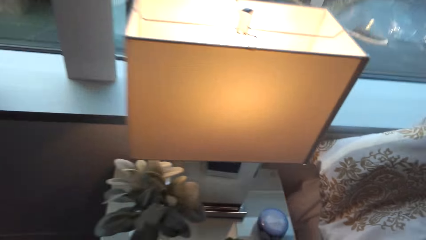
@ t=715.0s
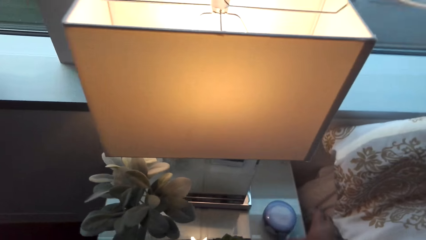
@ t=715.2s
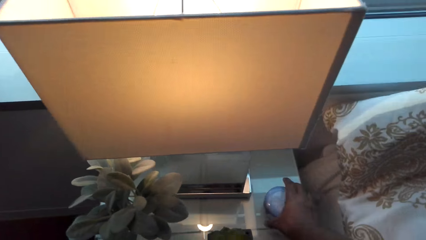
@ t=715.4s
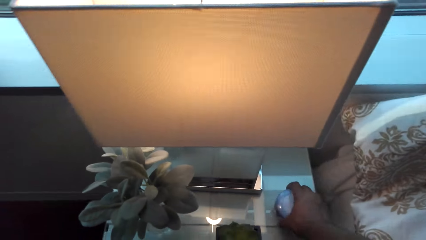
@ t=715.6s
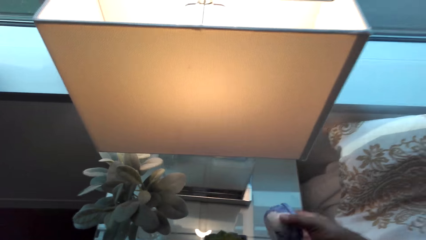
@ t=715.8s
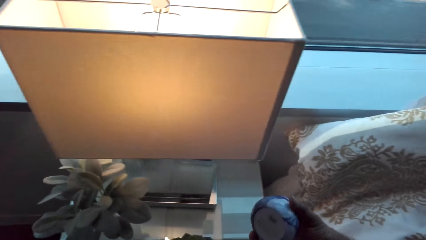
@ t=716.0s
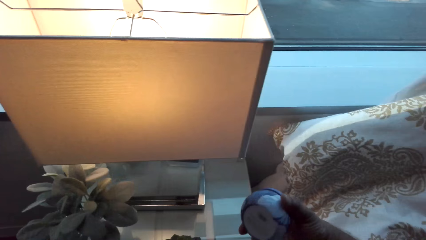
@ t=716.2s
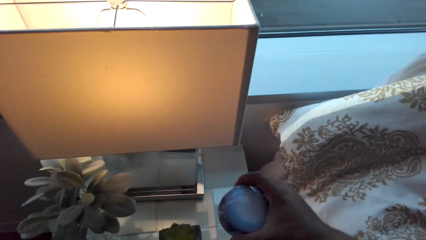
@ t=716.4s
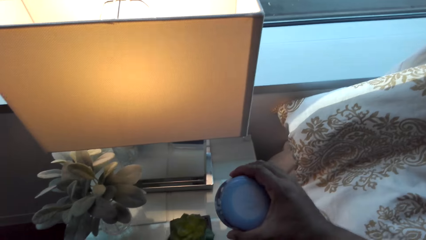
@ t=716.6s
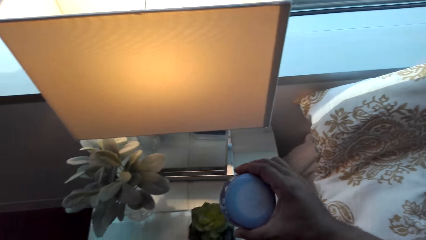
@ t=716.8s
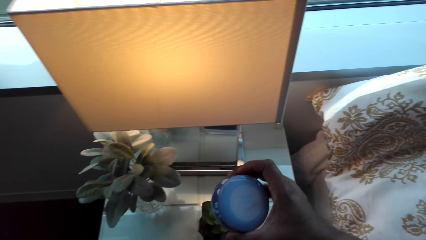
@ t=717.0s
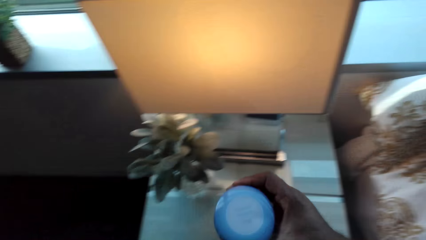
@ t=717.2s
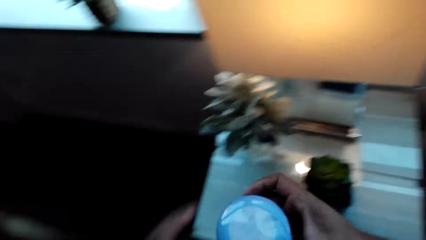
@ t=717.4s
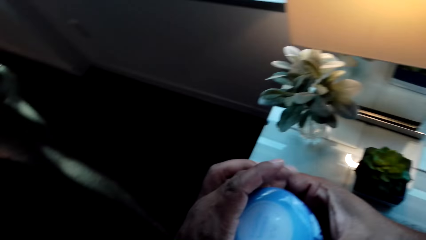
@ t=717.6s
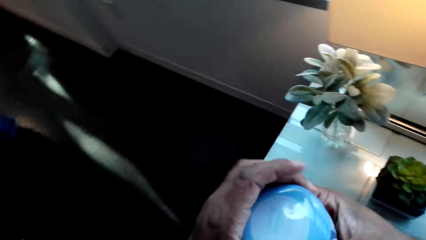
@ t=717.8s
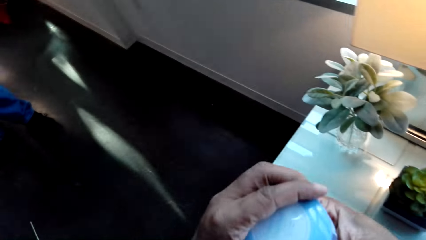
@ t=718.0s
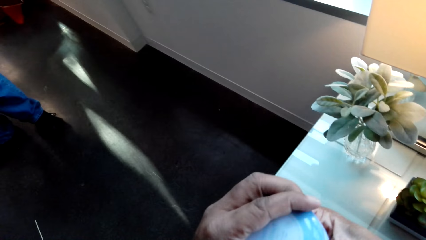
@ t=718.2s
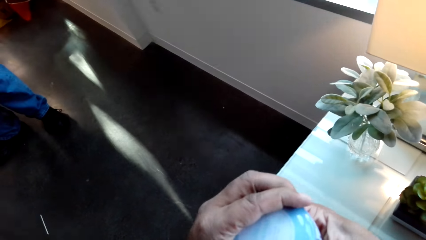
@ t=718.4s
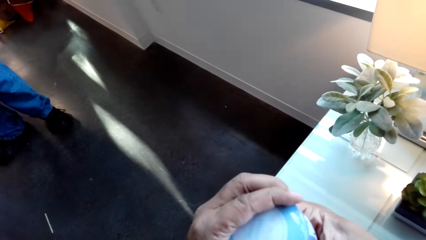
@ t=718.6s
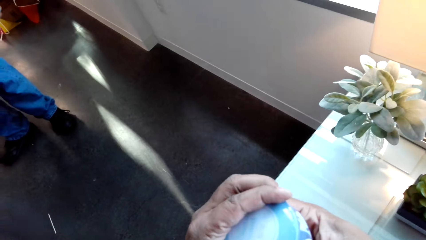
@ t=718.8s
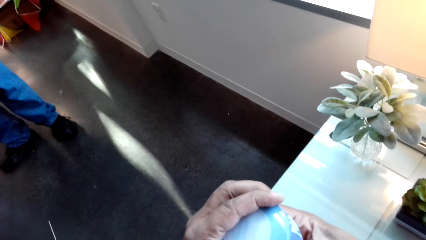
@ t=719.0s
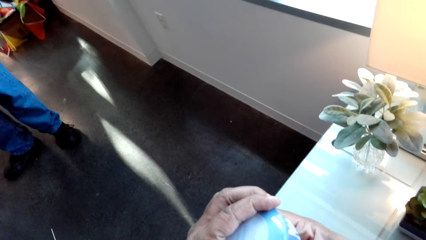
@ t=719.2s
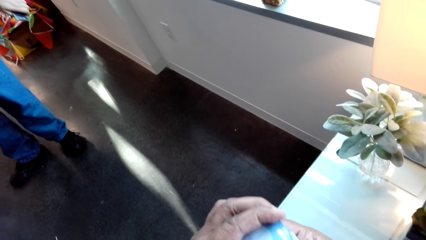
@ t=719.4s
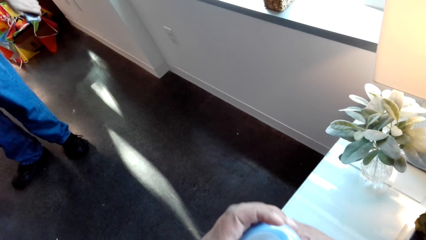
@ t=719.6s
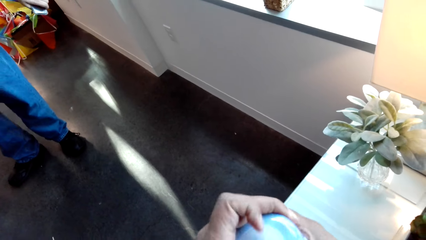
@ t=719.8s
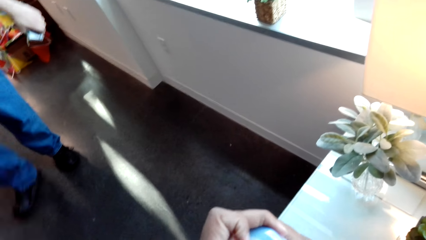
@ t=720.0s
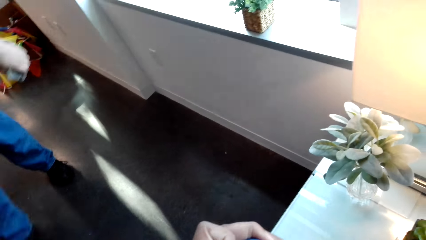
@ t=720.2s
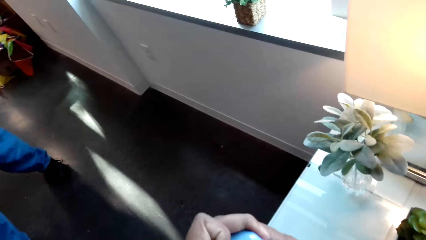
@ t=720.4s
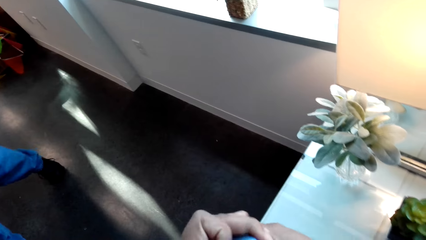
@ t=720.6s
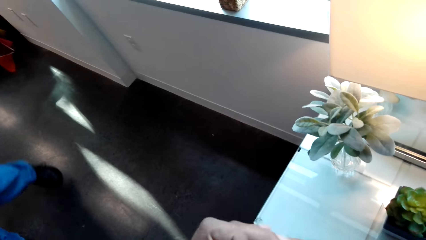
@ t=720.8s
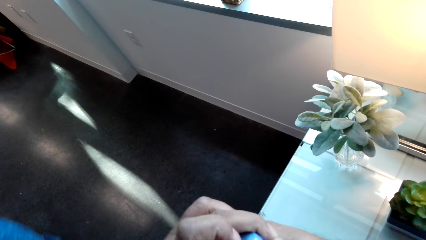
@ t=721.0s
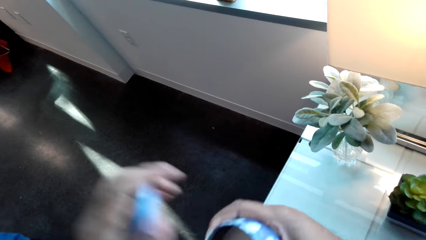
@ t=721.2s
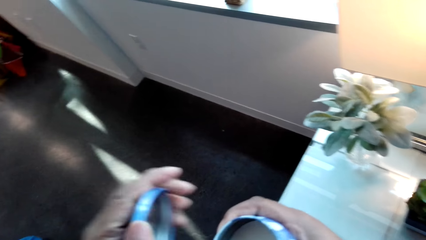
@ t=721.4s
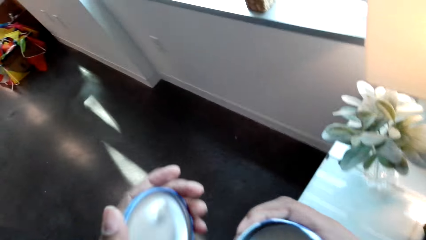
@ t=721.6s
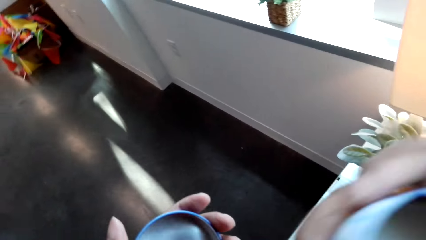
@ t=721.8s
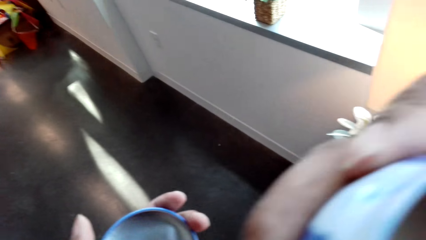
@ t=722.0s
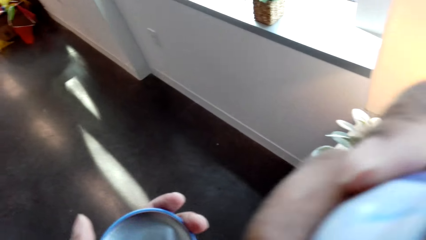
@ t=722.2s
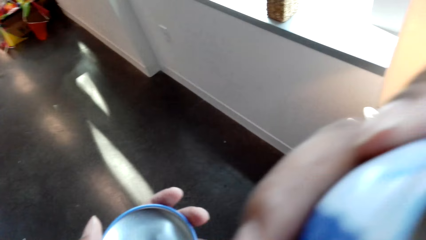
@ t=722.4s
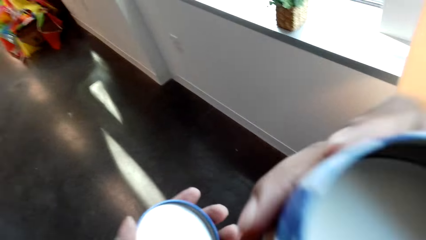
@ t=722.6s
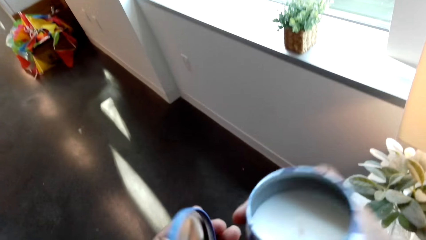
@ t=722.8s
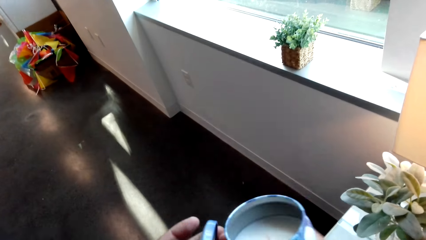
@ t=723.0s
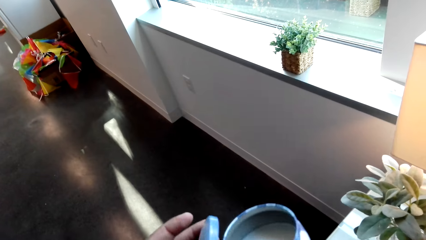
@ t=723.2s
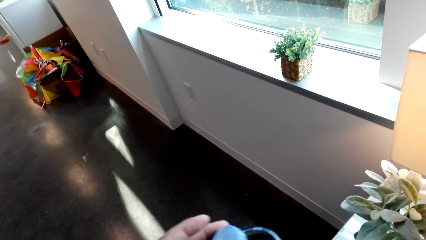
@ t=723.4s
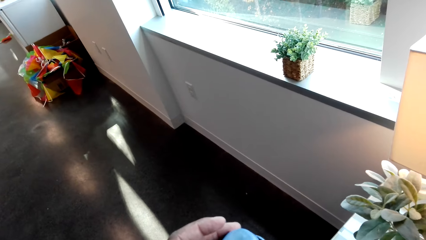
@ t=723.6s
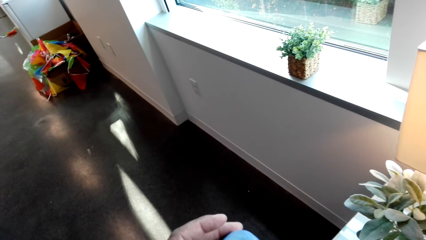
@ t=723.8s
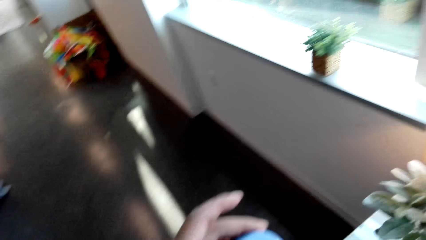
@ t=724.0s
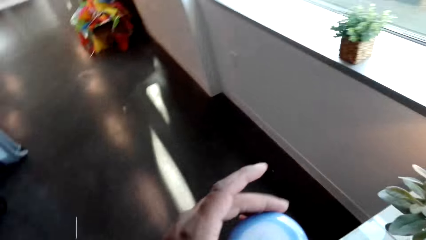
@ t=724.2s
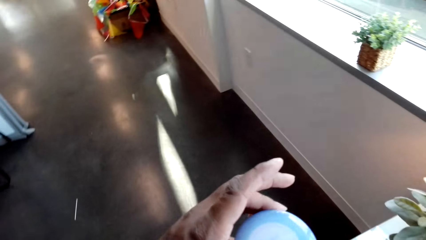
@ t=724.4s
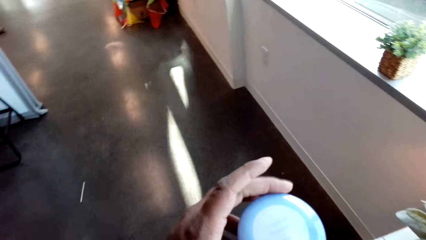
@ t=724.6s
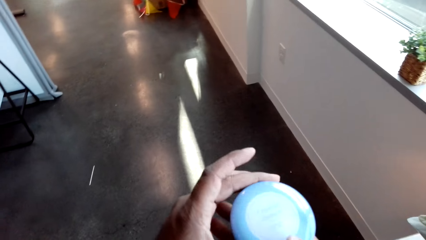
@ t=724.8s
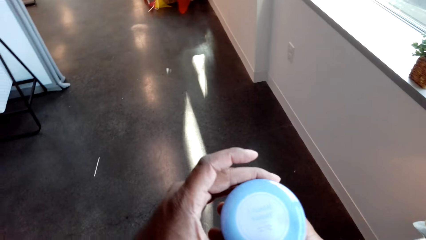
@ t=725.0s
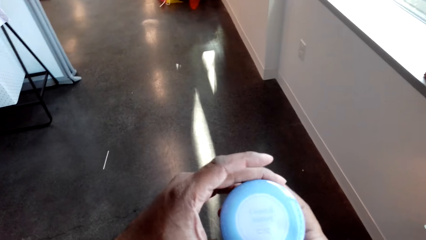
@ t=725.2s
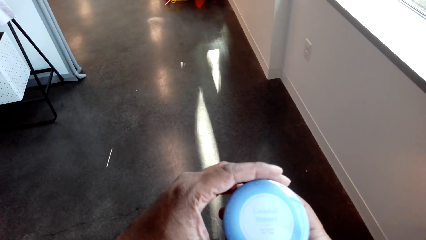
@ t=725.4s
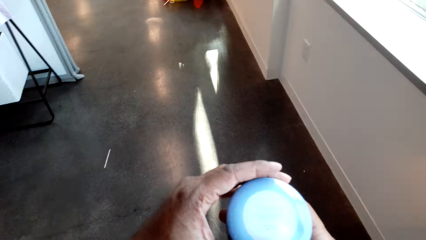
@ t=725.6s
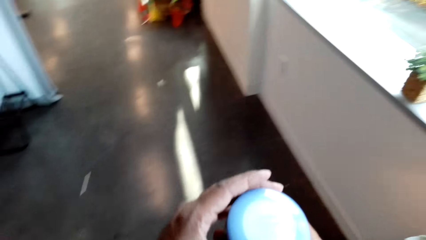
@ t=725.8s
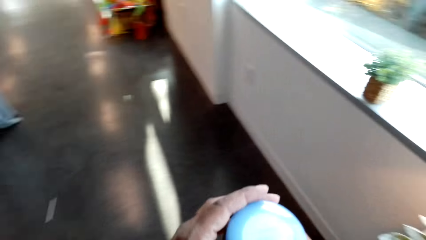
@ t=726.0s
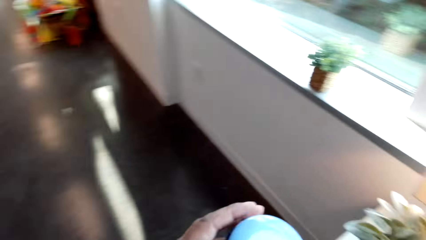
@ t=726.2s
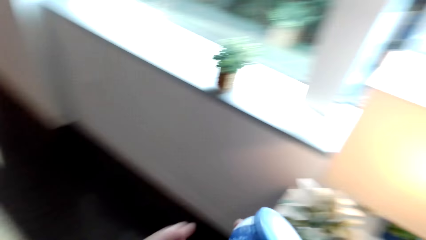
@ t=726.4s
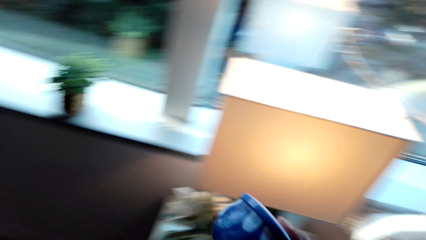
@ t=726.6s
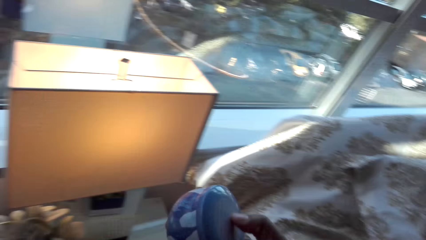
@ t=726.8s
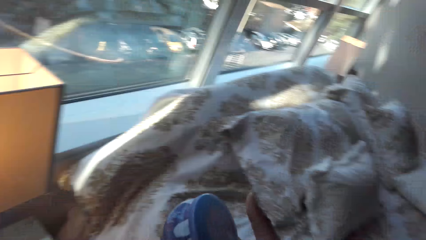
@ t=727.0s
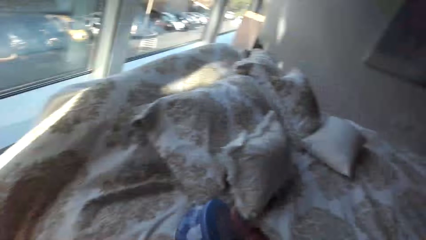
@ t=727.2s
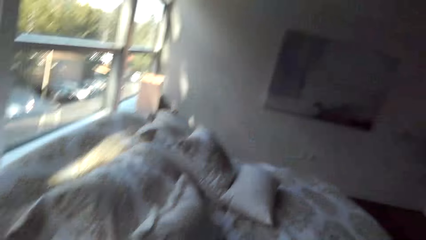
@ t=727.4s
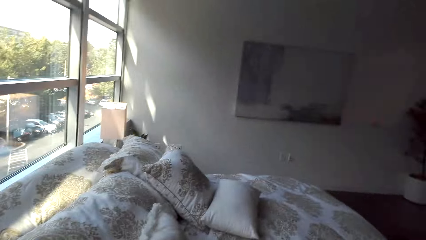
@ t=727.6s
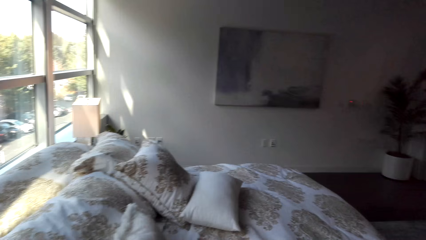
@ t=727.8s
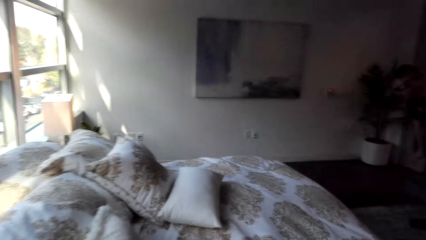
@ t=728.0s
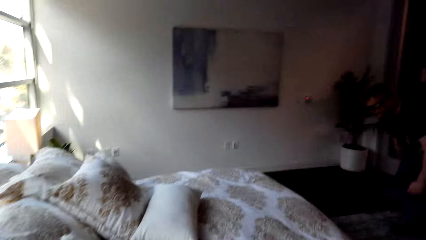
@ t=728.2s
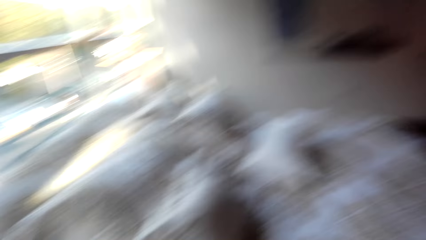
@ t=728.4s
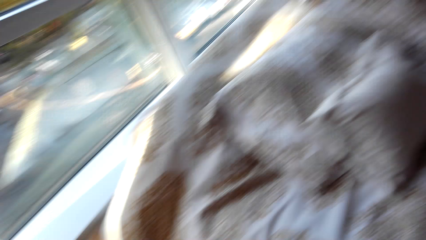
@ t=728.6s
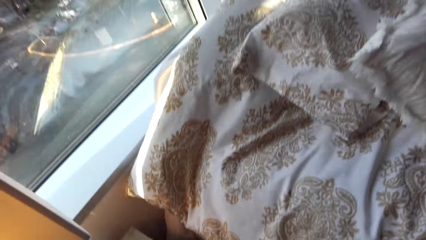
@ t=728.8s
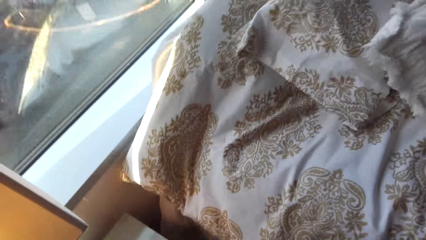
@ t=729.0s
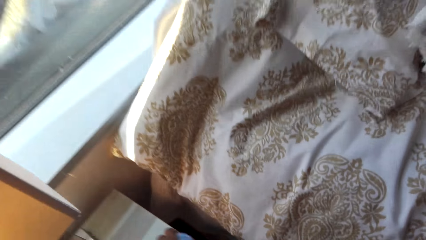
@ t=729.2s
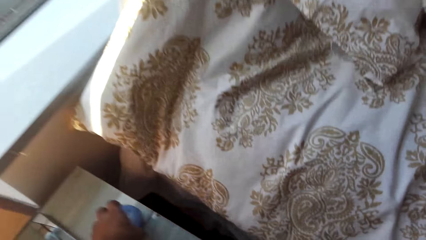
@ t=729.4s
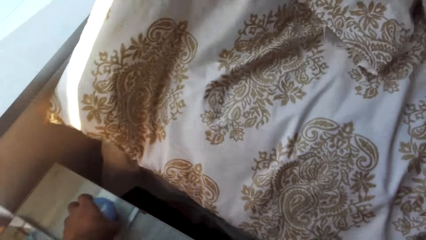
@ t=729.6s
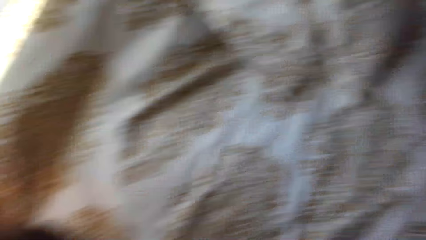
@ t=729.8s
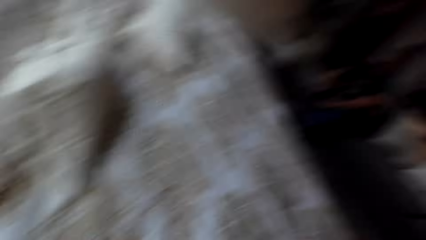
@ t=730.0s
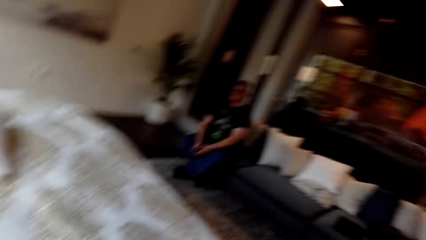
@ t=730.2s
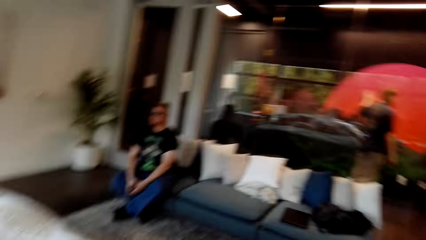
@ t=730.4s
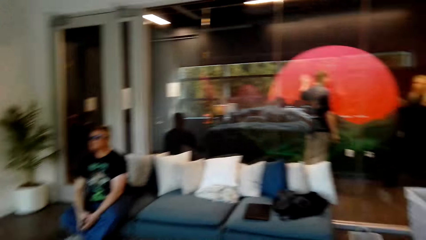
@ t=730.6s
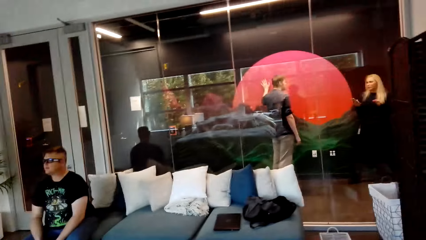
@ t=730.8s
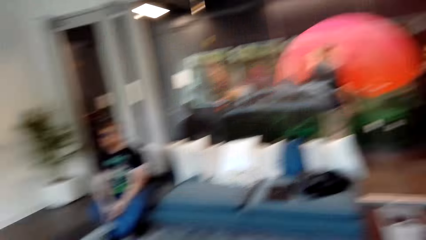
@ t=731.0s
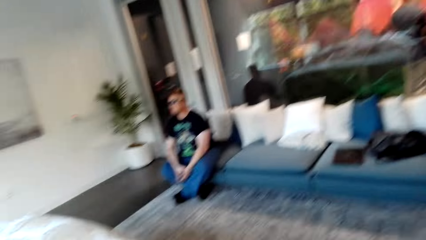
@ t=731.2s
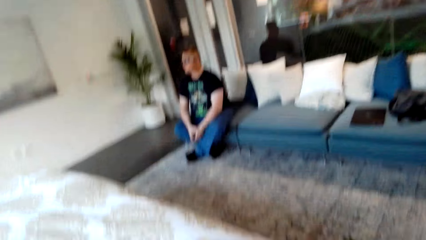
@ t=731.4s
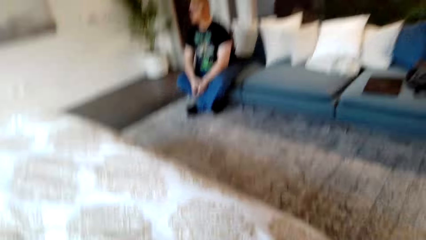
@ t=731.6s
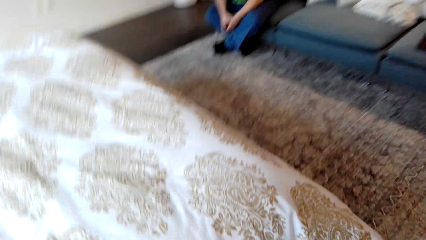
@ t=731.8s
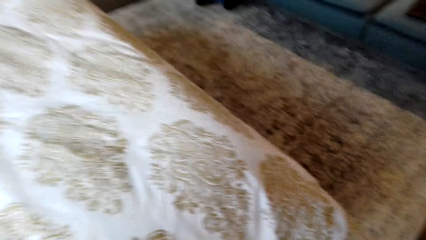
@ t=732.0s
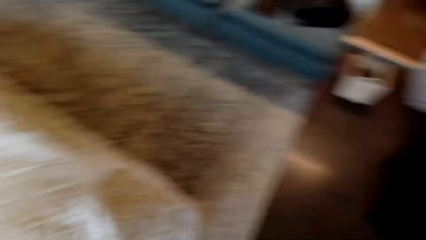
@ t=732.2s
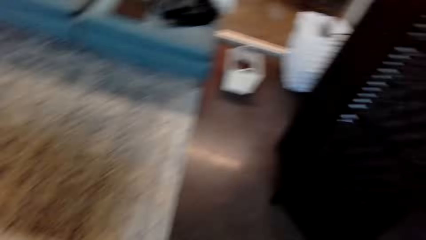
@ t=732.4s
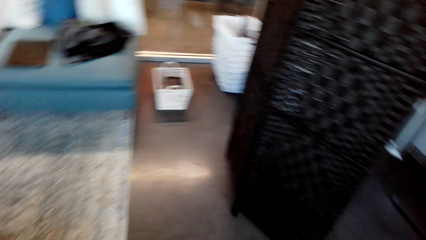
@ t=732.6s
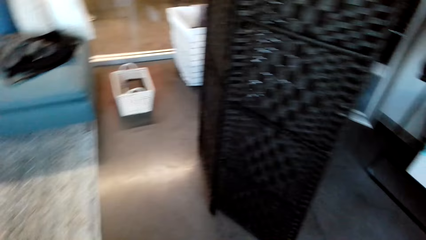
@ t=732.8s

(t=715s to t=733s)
The camera wearer picks up the container. They look at the container, open the container, smell the container, and cover the container with the lid. They put the container on the lamp table. They look at a man and look around.
